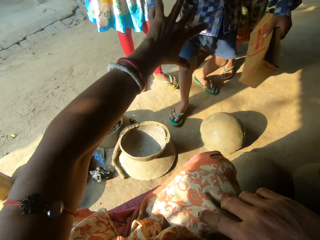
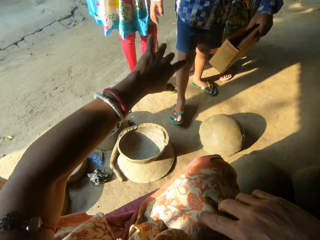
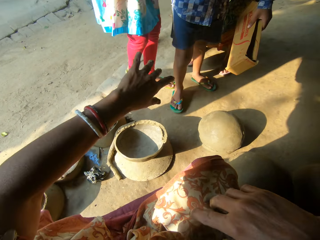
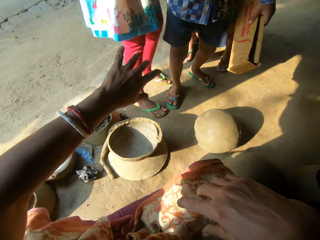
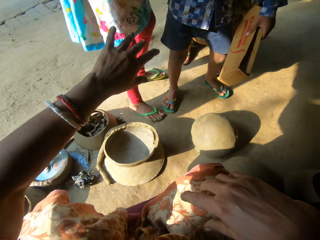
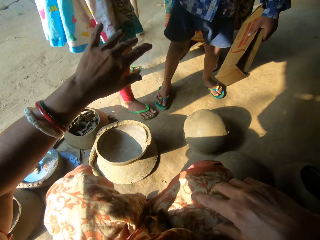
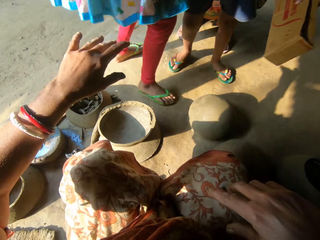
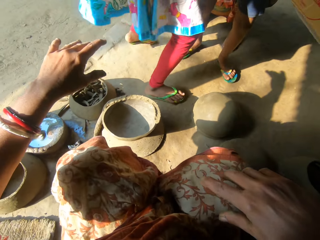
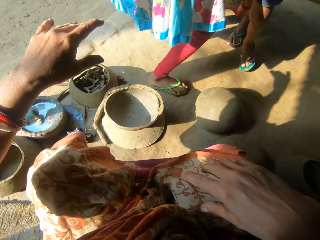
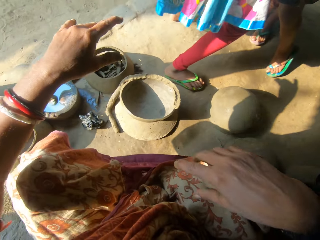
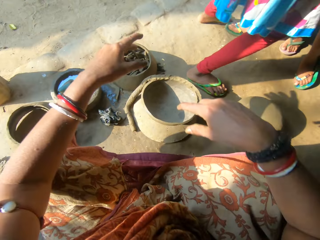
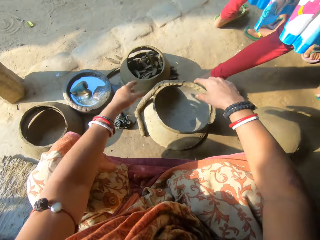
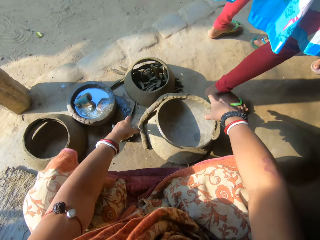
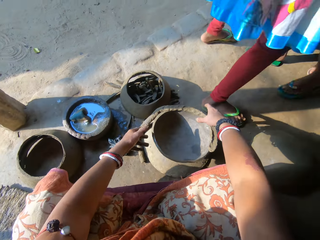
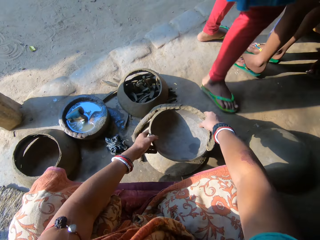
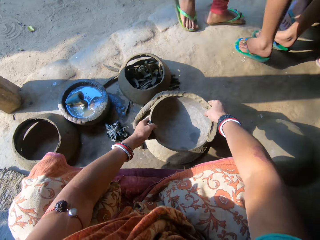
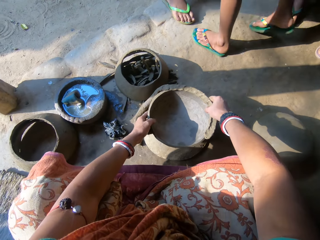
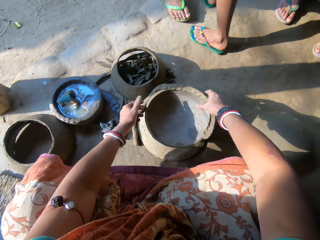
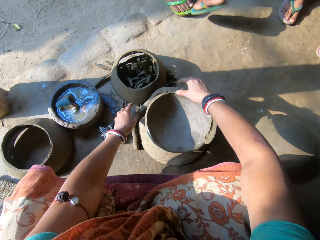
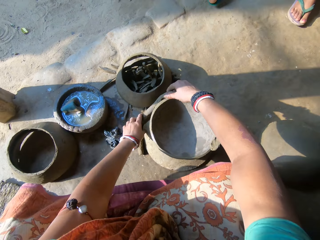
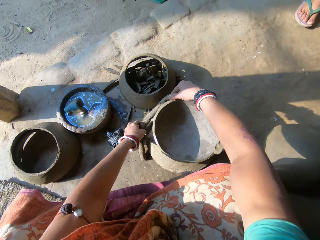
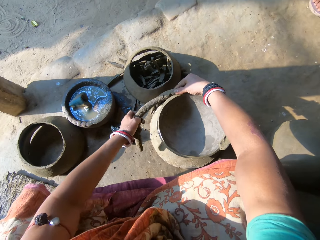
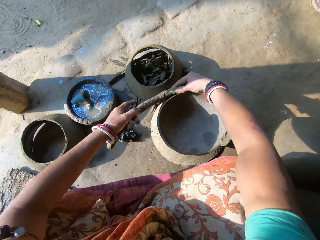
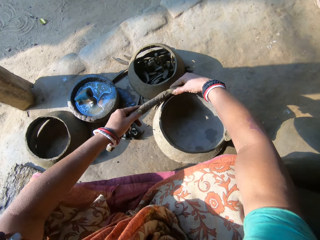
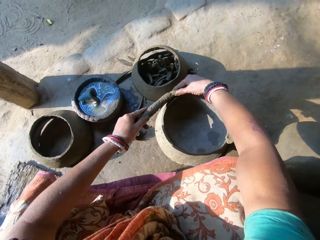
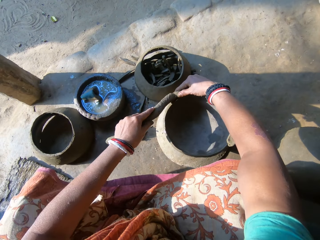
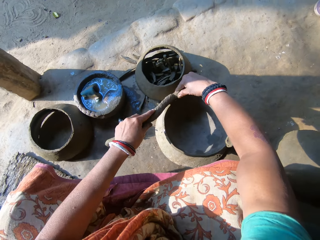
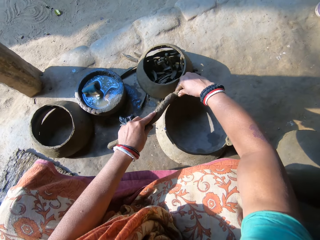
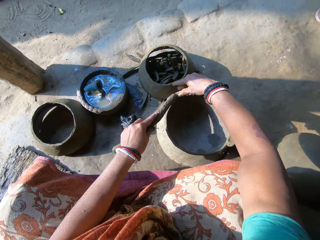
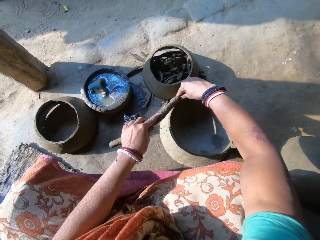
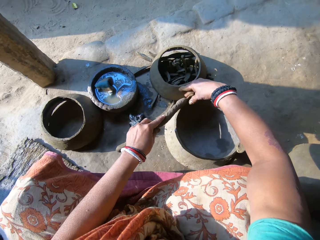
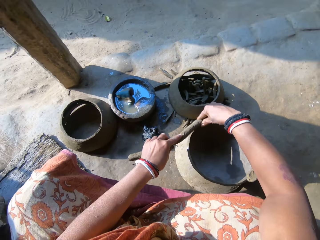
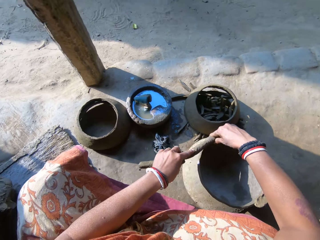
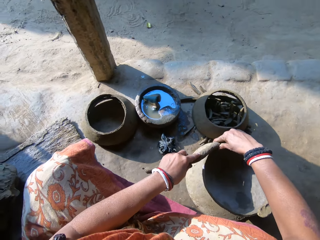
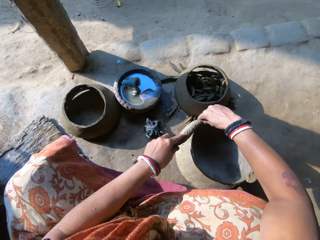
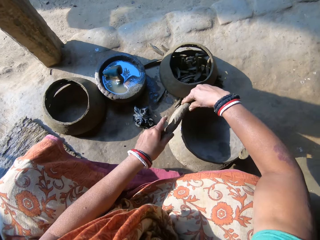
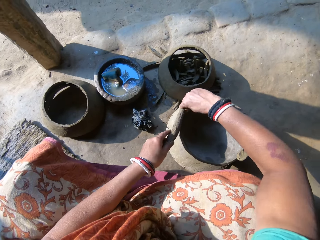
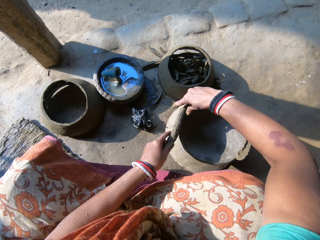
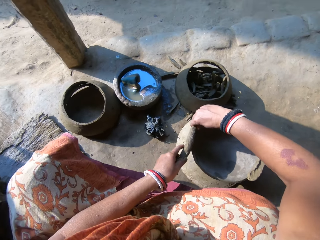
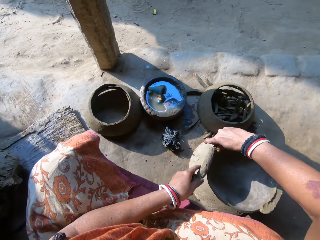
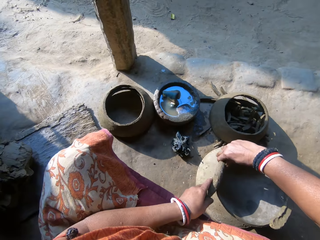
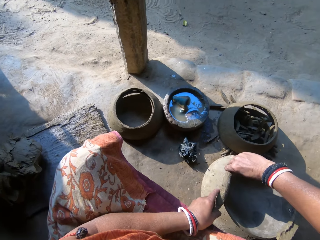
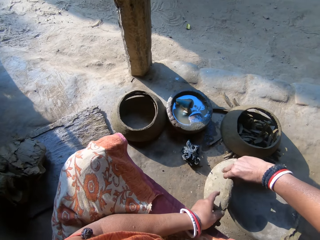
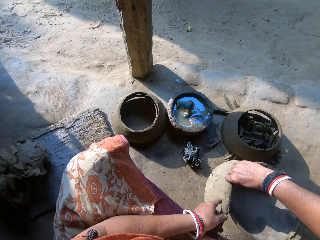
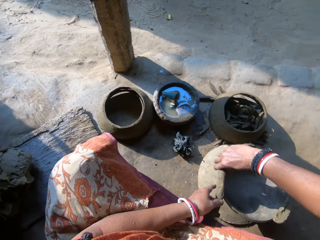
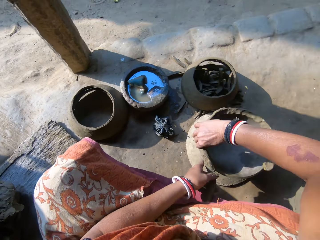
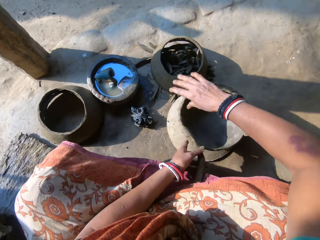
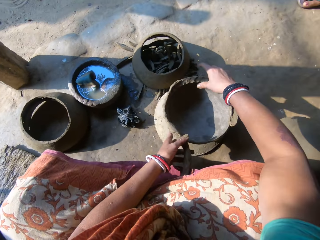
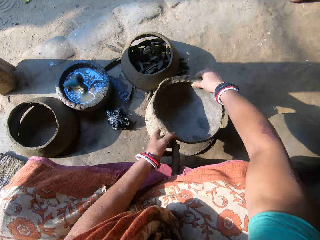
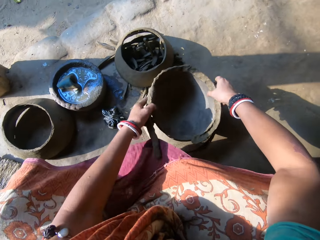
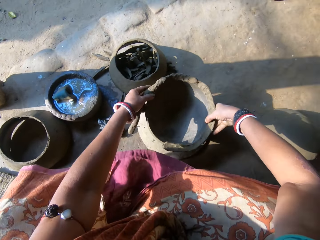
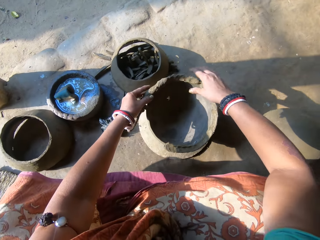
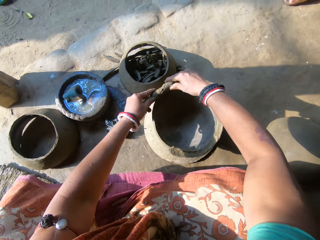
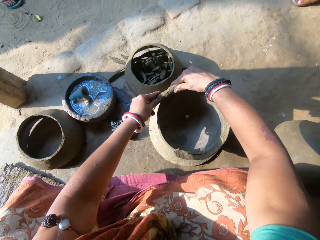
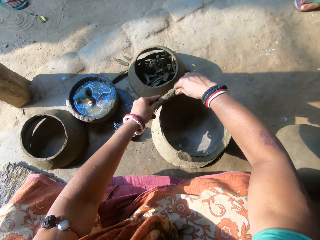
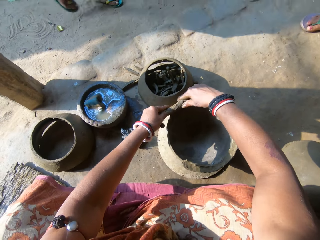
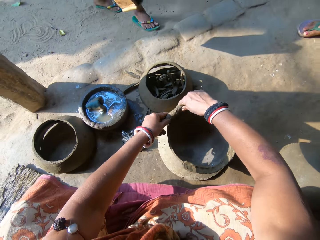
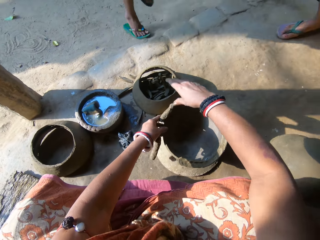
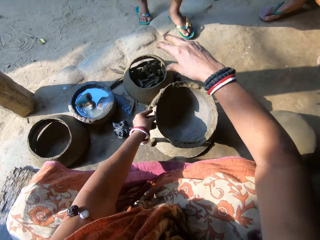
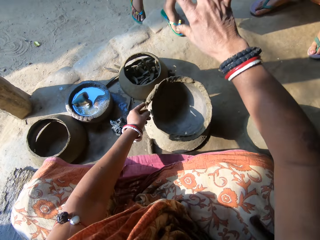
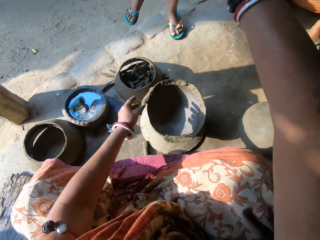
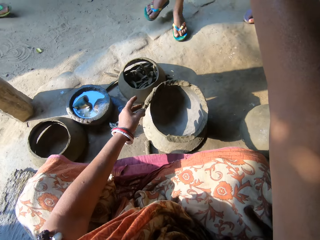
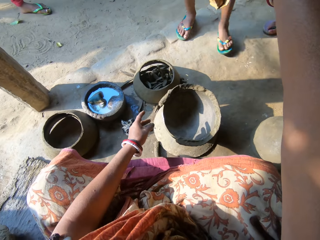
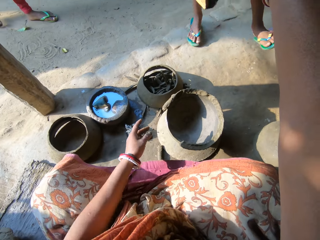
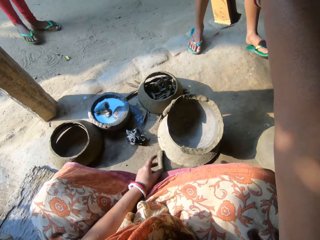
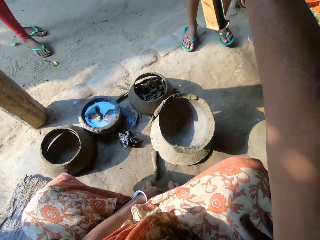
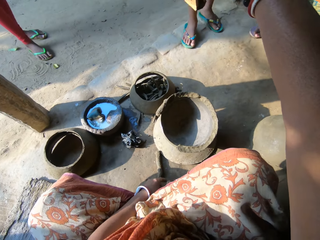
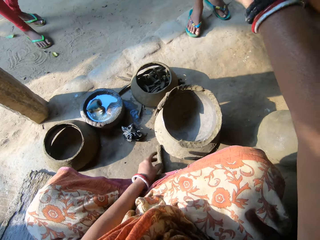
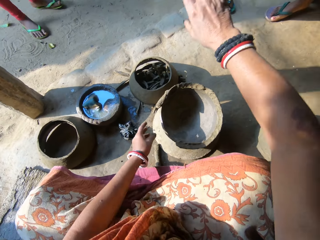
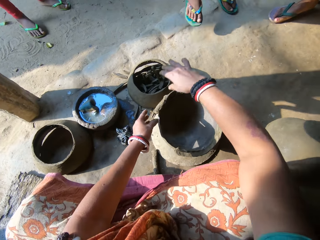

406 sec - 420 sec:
A person pulls a boy. The camera wearer moves the piece of clay pot. She lifts the clay and places the clay on the edge of the ceramic clay with both hands. She rotates the piece of clay pot and sticks the clay in the piece of clay pot. The boy walks towards the camera wearer. The camera wearer raises her hands and interacts with the boy. The person walks towards the camera wearer.

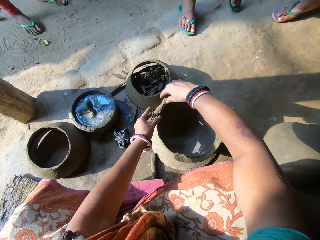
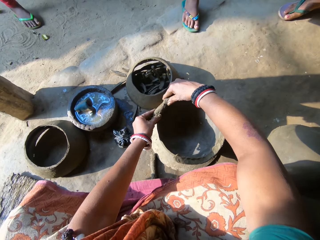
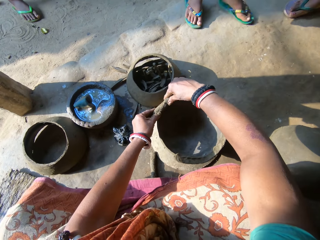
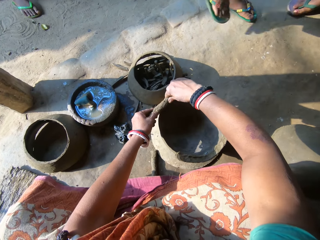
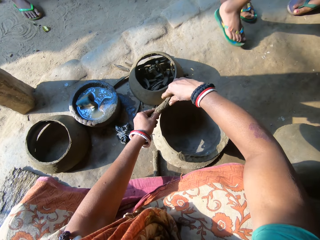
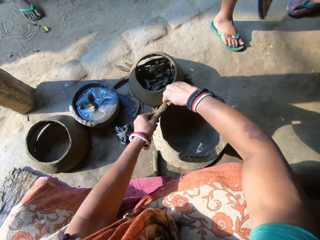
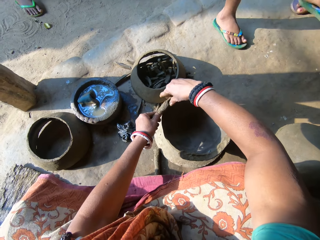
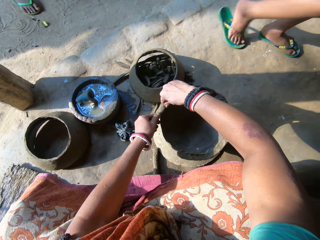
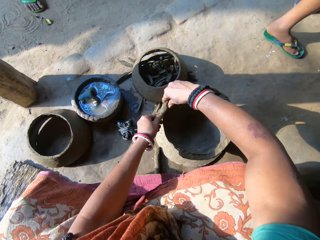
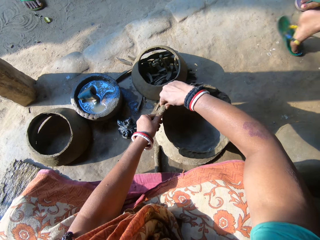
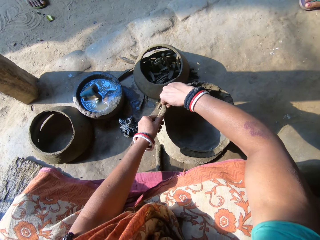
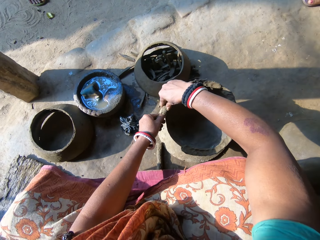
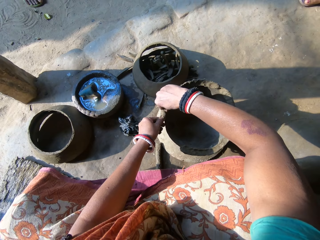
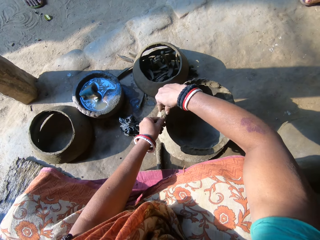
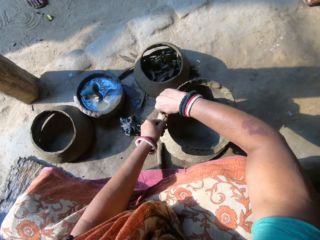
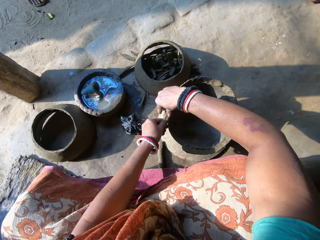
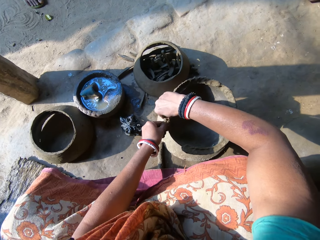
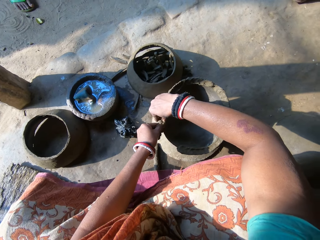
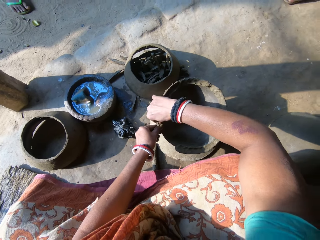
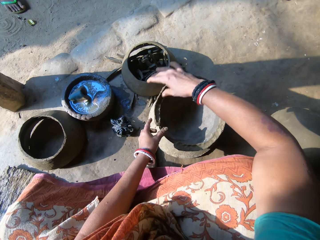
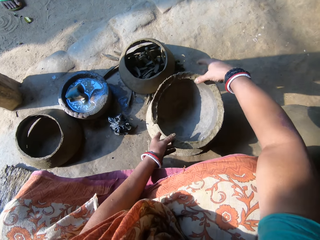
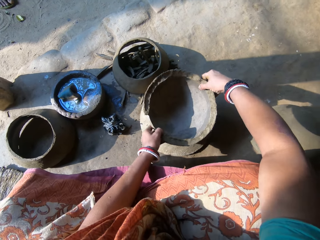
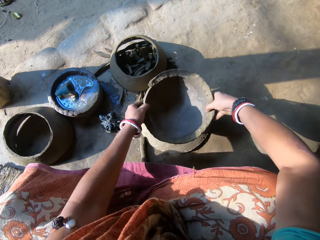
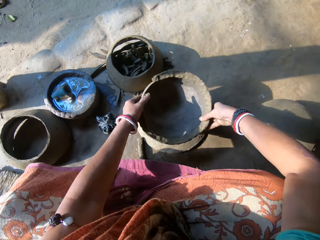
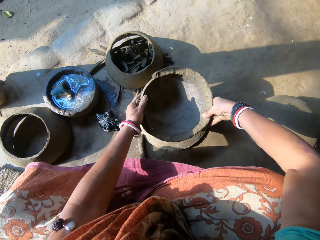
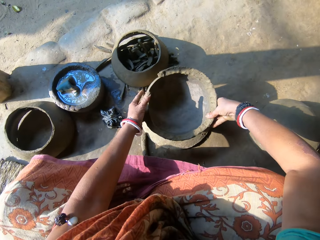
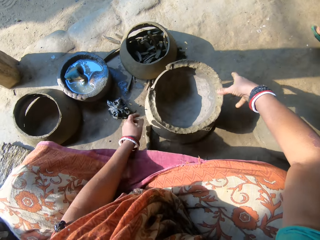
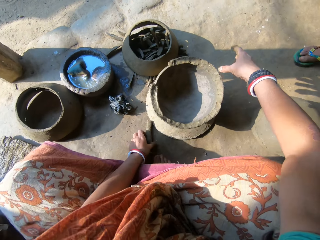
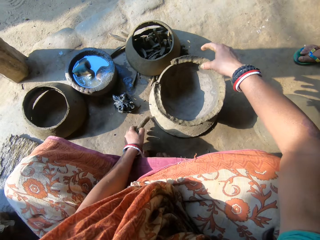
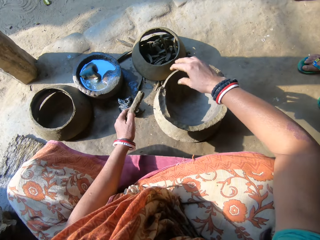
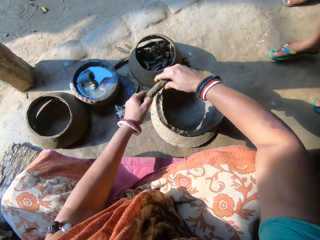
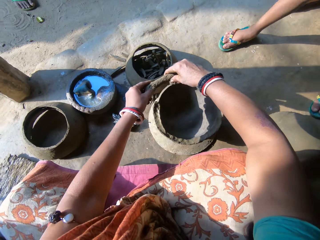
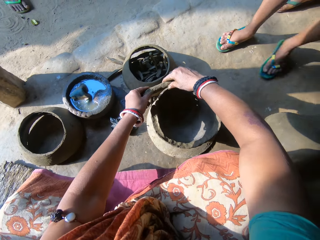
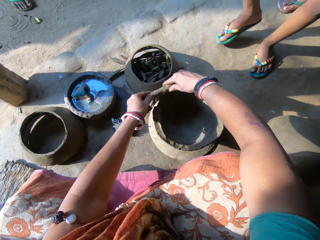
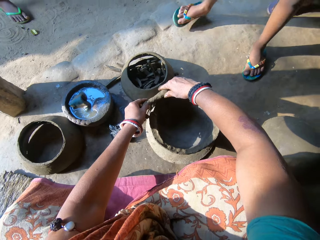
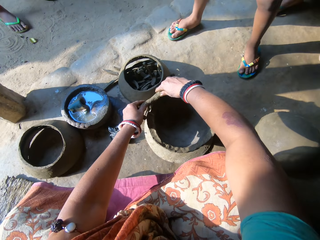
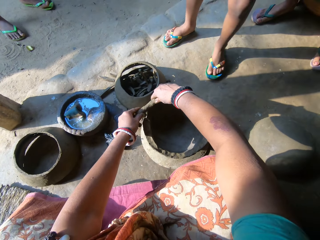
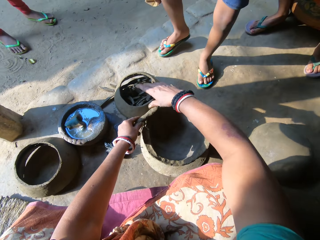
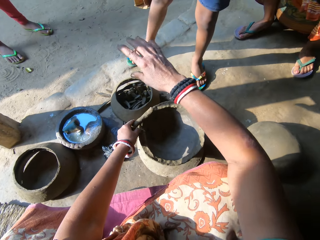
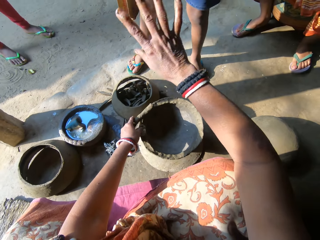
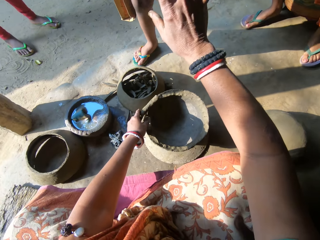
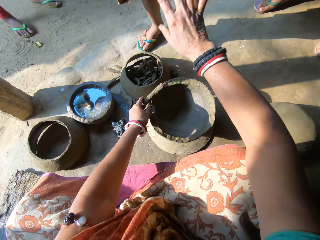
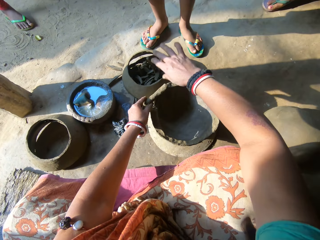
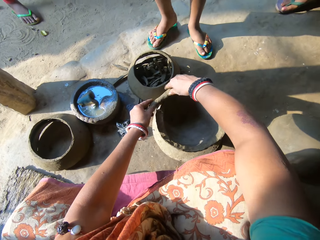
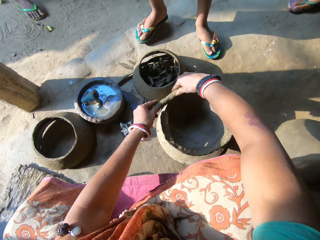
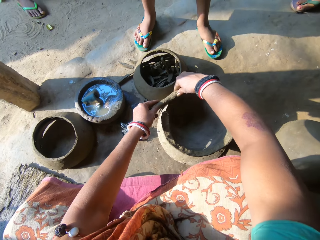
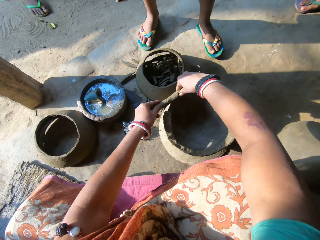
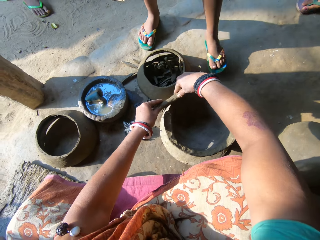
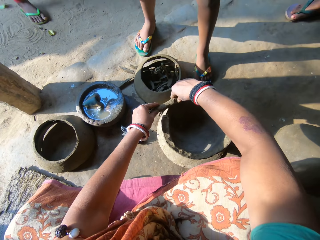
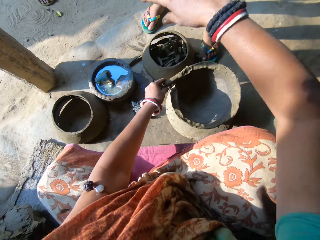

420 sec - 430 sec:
The camera wearer sticks the clay in the piece of clay pot. She rotates the piece of clay pot. A boy walks towards the camera wearer. The camera wearer picks up the clay on the floor with her left hand. She holds the clay with her right hand and places the clay on the edge of the ceramic clay with both hands. She interacts with the boy.
